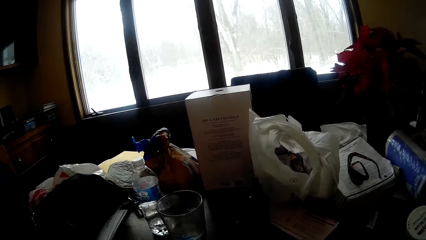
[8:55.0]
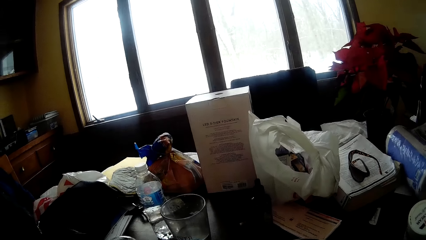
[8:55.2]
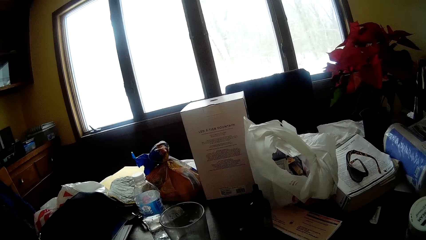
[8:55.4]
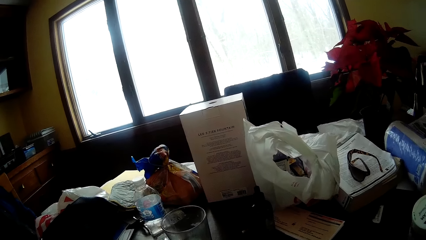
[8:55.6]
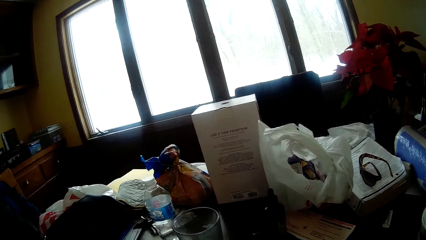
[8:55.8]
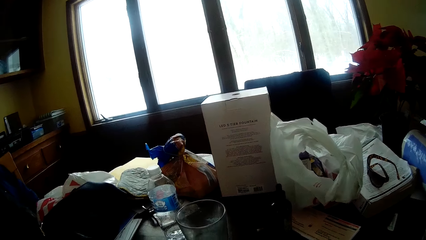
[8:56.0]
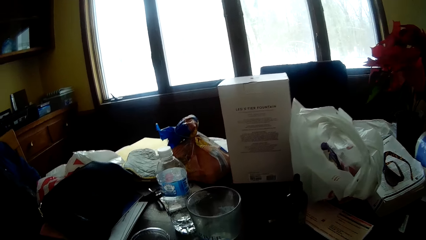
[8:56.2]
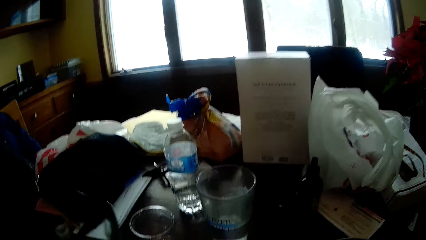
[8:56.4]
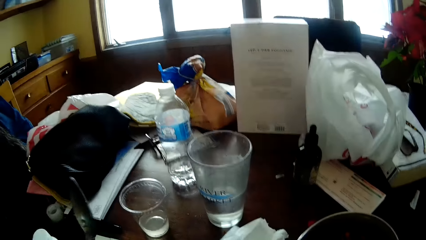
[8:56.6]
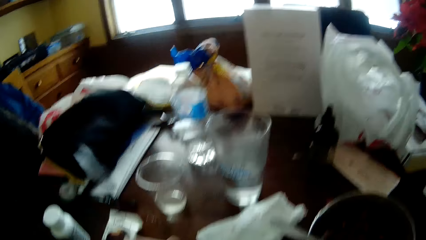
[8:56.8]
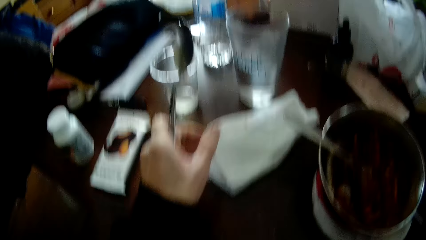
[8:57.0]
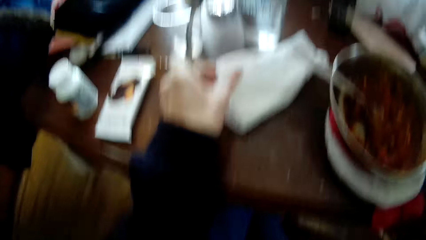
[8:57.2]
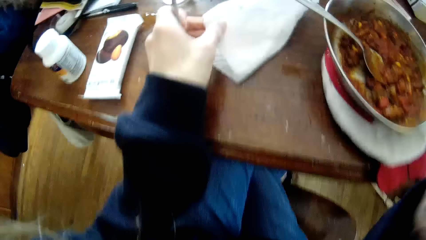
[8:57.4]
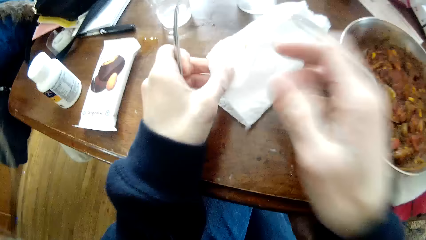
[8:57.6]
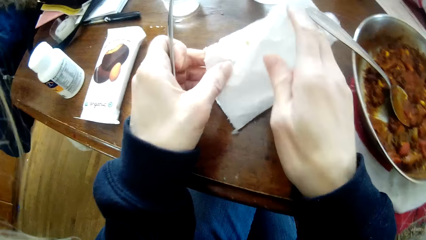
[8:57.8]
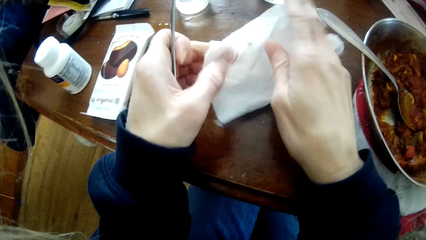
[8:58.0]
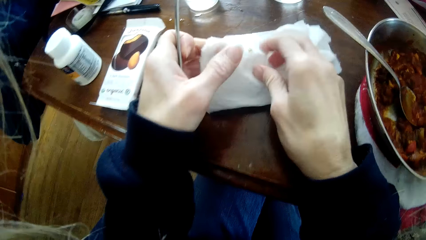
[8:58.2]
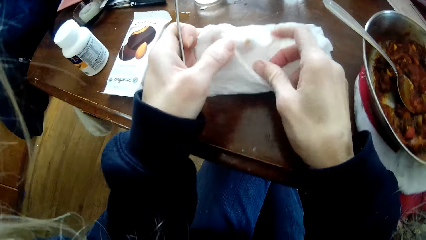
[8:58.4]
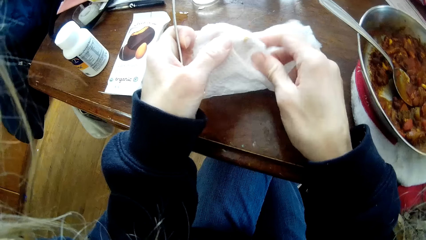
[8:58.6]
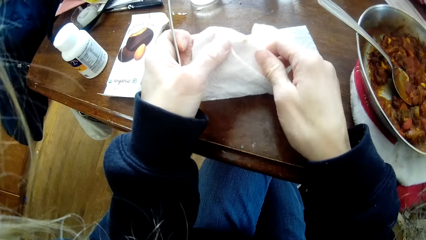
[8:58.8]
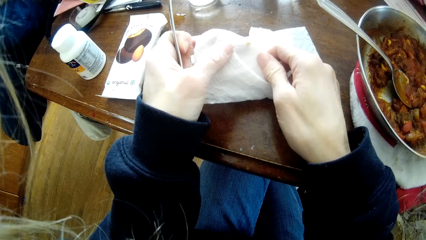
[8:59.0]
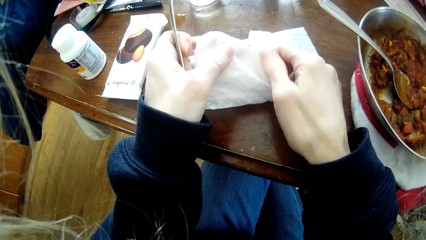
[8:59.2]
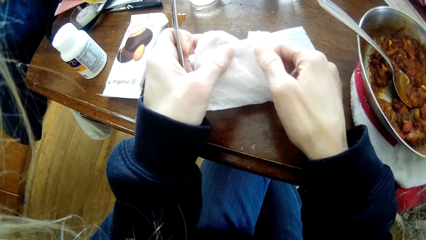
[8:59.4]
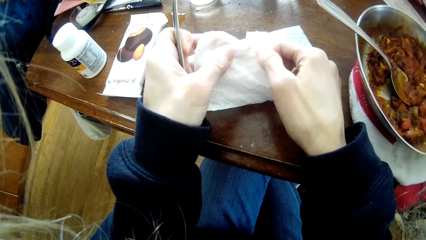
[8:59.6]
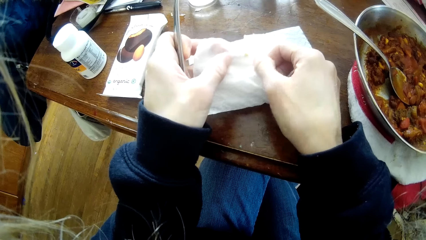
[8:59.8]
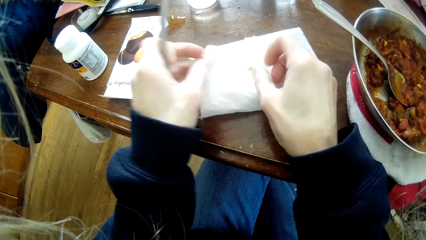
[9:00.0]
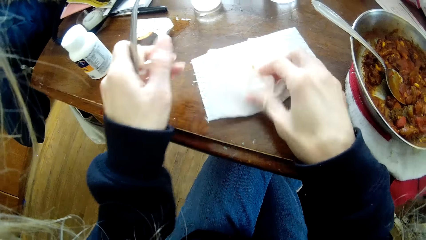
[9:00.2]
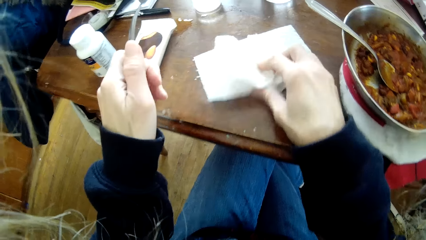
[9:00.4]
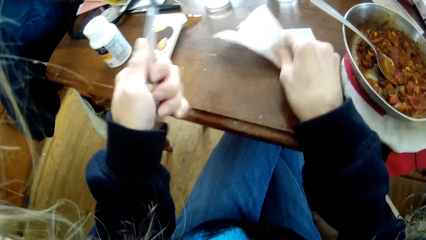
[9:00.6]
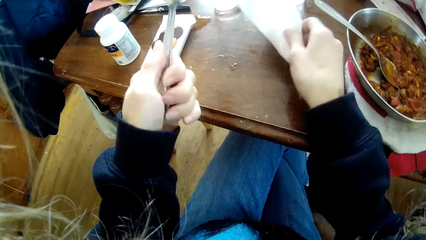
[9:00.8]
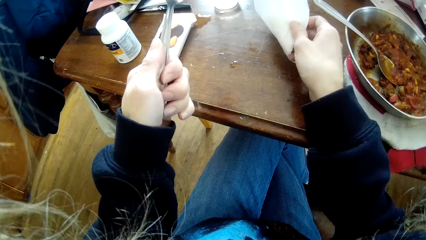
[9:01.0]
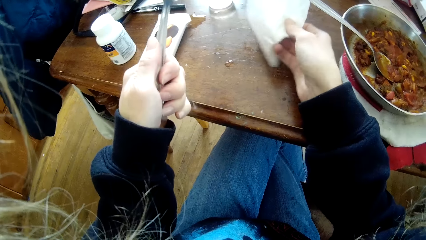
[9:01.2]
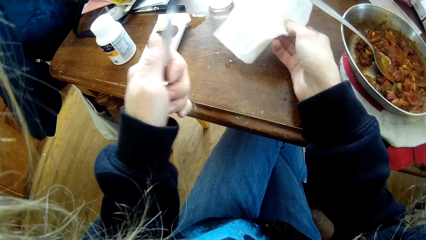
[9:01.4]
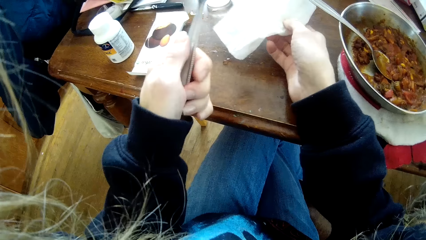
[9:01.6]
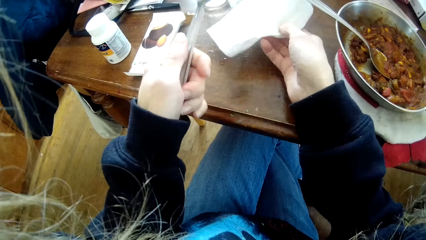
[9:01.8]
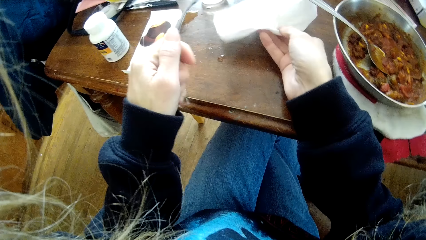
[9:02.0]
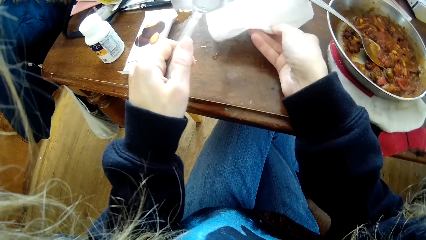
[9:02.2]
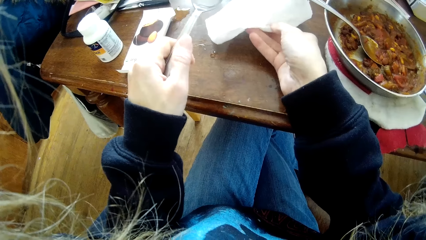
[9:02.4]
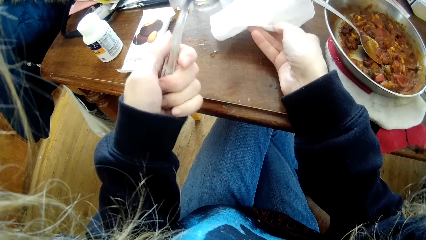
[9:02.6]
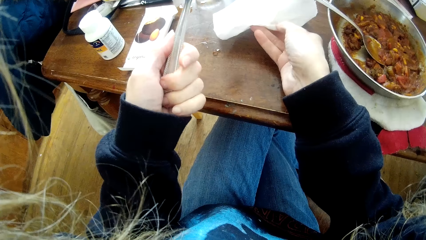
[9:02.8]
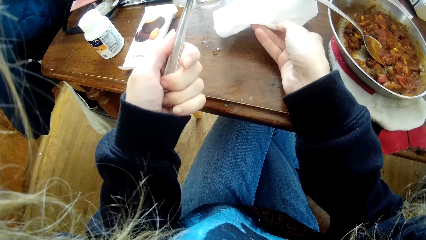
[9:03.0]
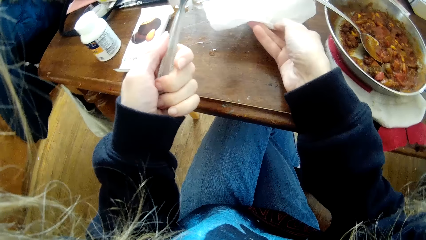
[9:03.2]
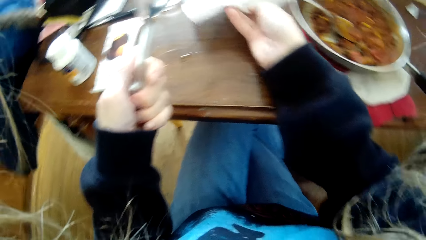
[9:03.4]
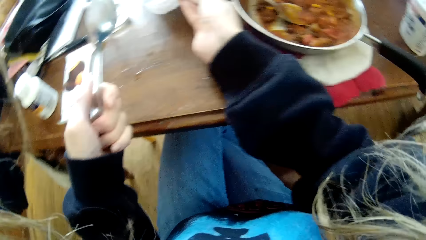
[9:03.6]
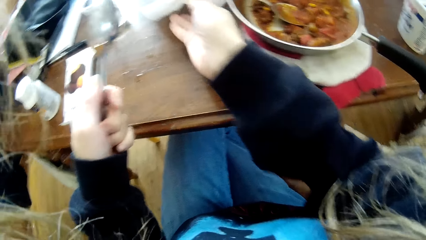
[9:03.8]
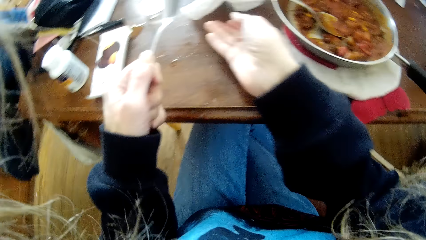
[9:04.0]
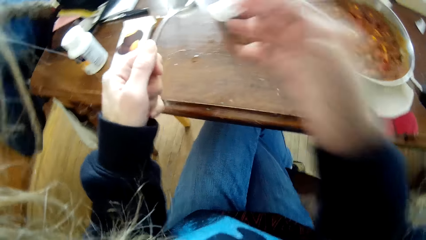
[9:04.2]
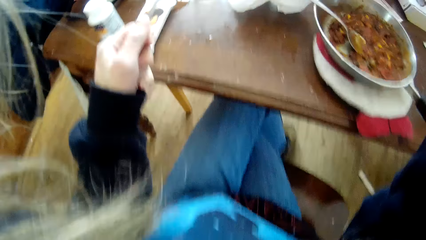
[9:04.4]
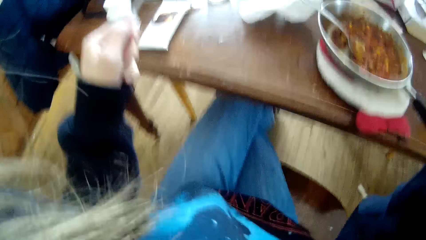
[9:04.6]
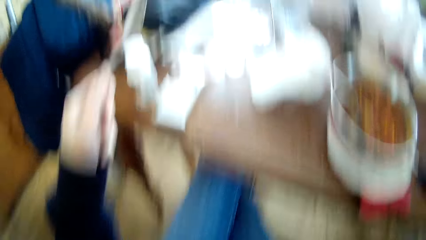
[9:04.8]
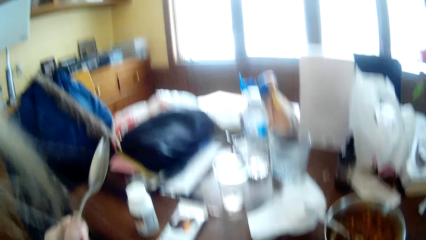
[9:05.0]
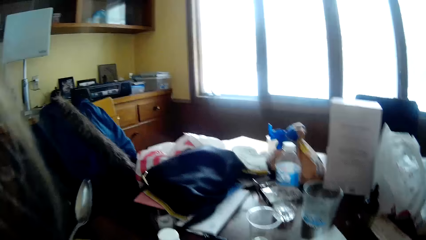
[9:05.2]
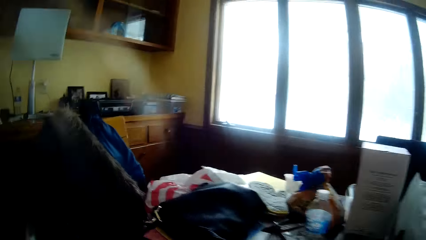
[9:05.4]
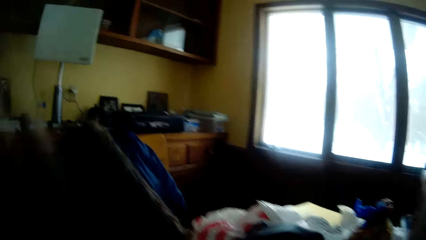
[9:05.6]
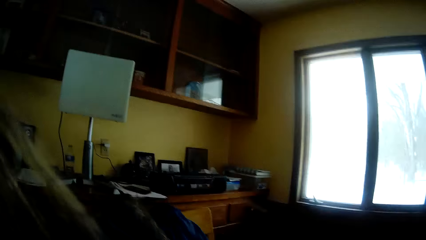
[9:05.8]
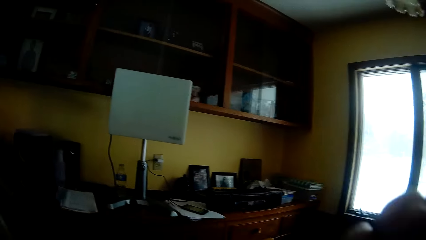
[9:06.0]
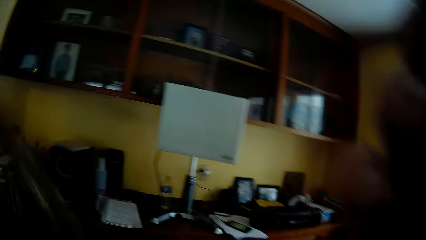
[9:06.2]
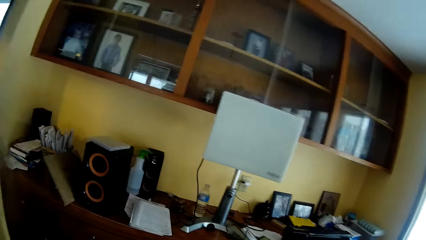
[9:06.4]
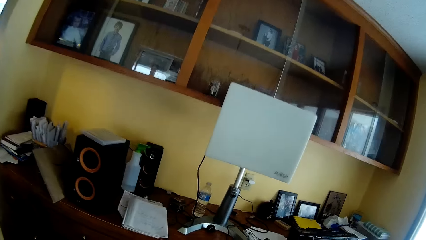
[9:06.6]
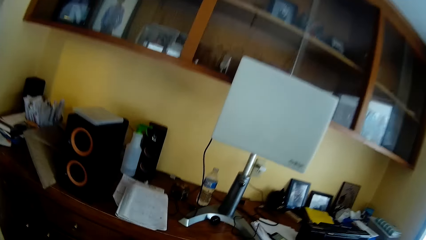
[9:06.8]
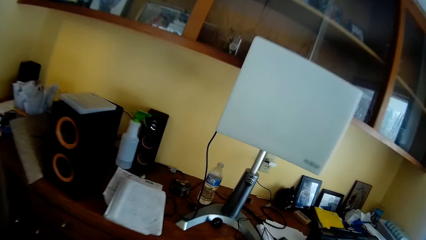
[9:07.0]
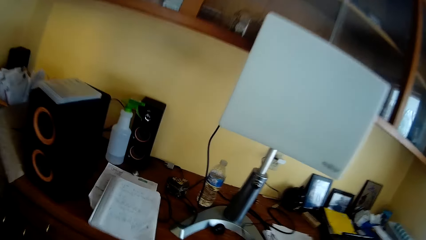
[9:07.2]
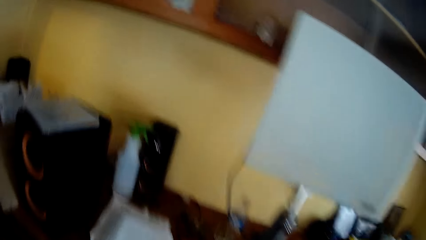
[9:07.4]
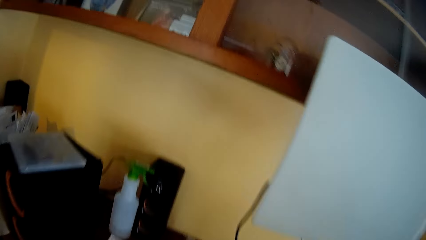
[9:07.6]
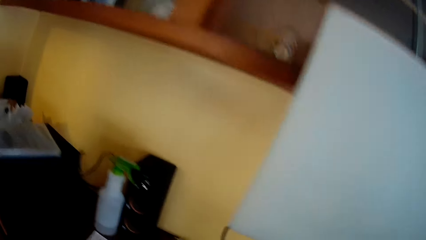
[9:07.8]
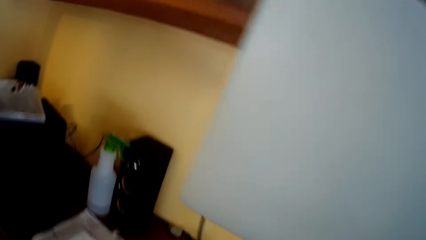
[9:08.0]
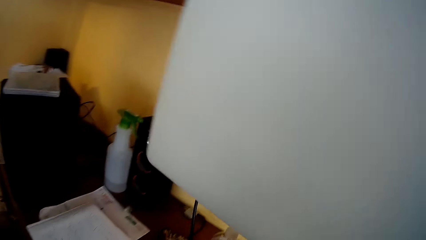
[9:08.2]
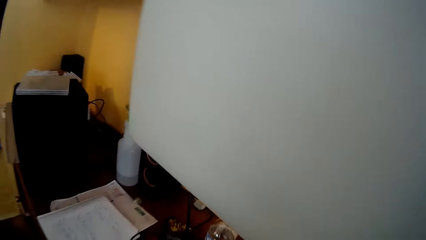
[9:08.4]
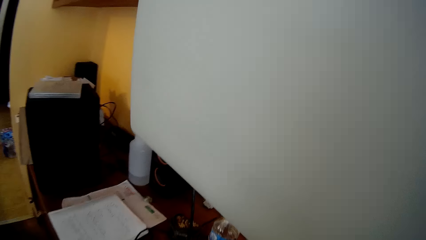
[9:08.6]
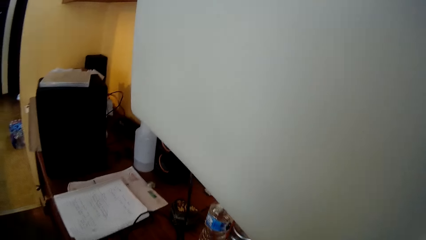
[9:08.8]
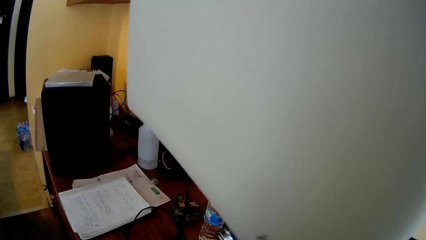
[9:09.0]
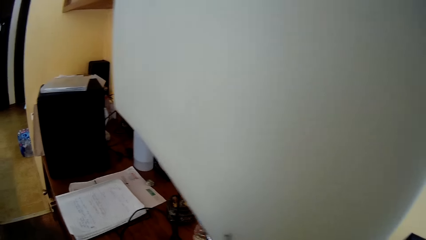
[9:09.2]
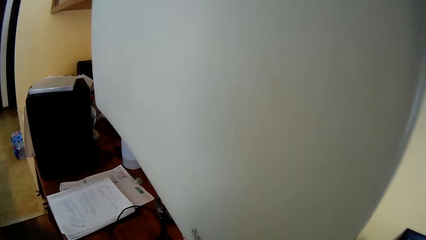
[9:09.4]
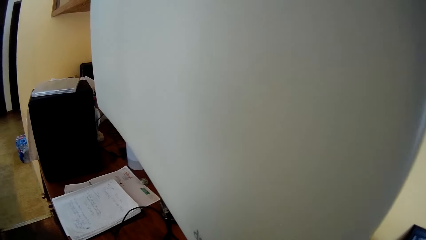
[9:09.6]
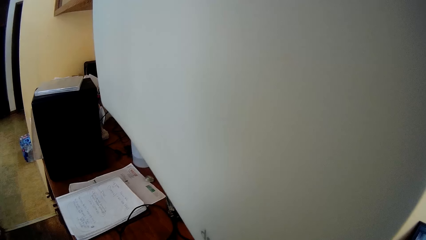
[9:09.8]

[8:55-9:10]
The camera wearer looks around. He puts the glass on the table. He picks a tissue paper or serviette on the table with both hands. He cleans both hands with the tissue paper. He drops the tissue paper on the table with his left hand. He wipes his hand on the serviette. He touches his face with his right hand. He stands up and walks towards a countertop.
